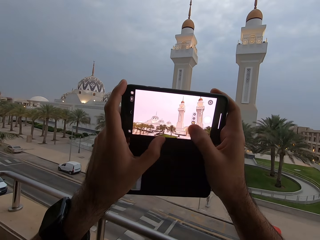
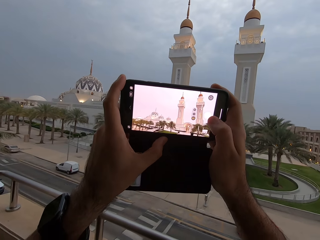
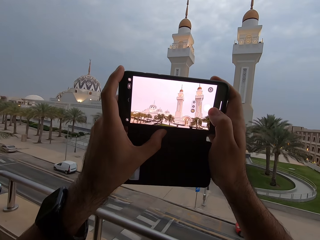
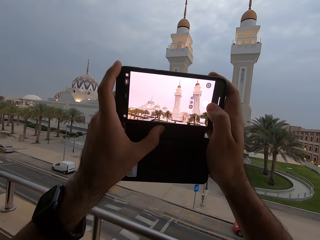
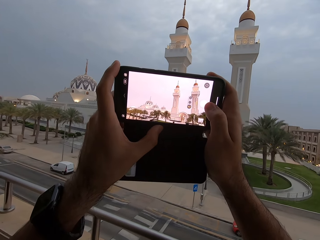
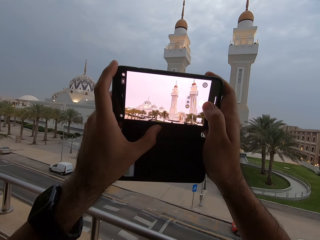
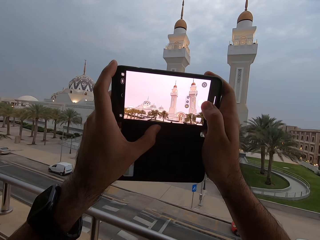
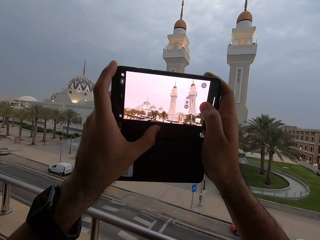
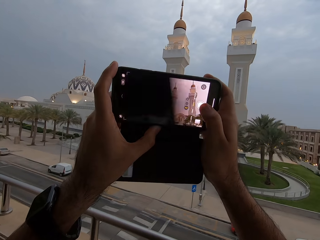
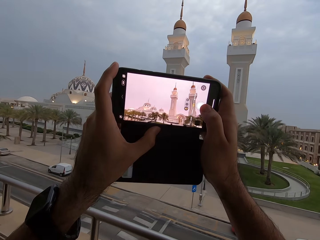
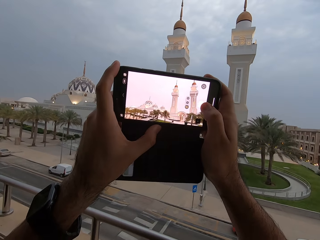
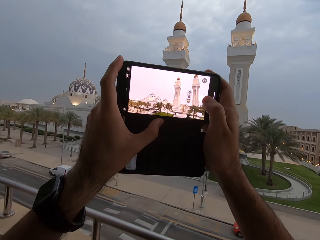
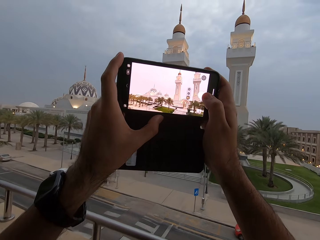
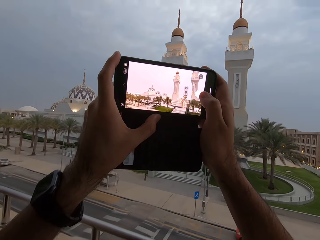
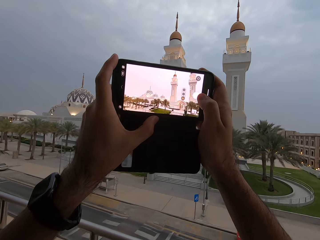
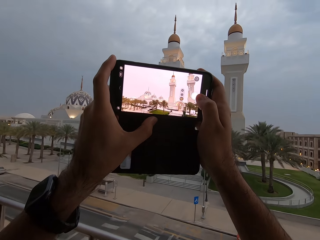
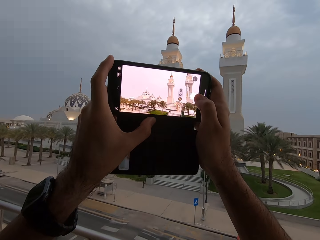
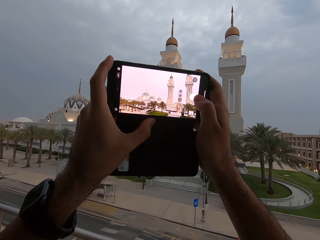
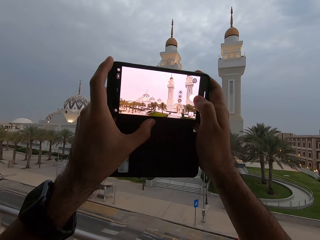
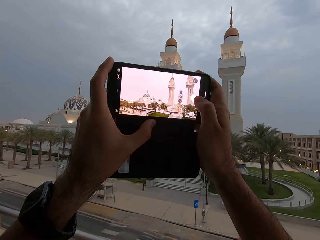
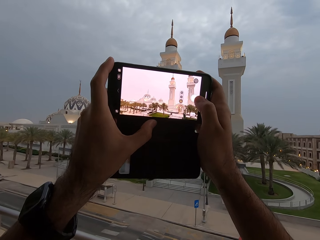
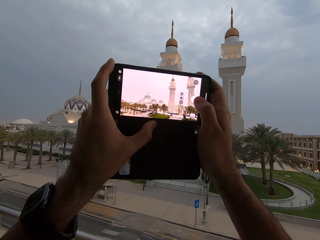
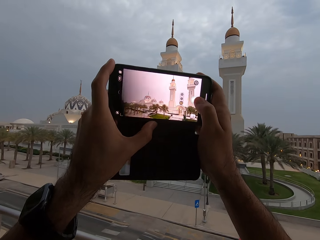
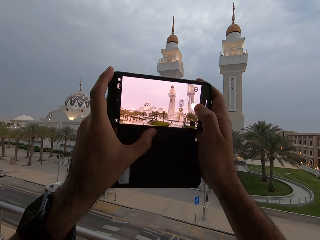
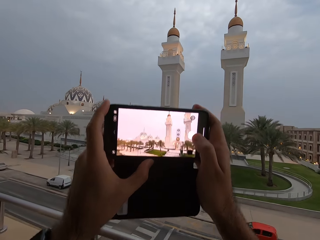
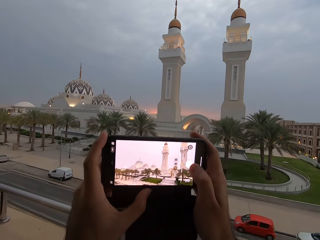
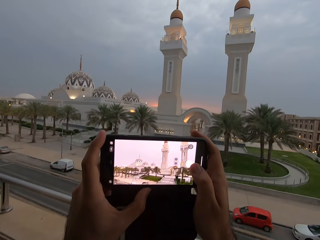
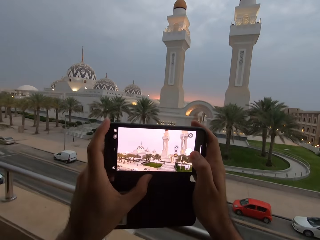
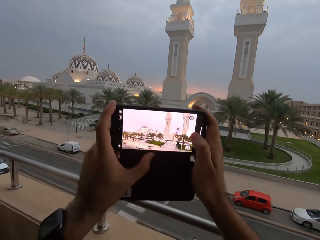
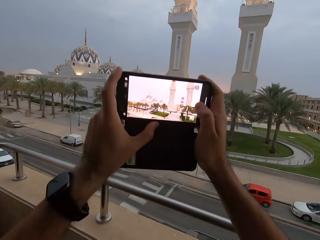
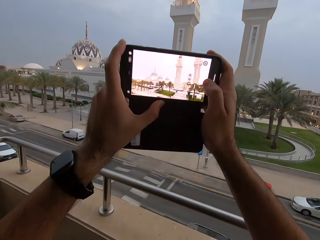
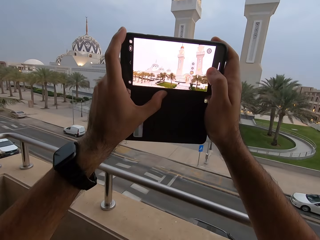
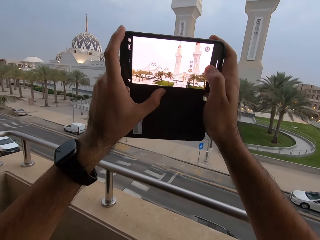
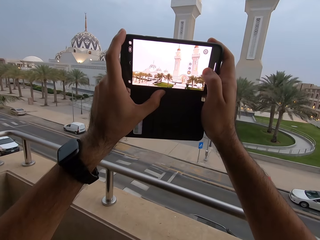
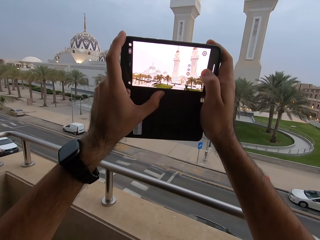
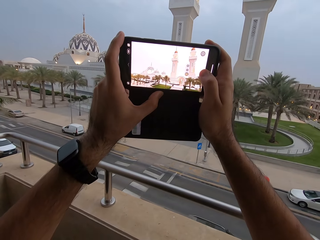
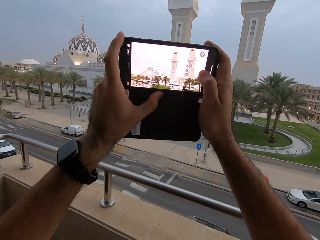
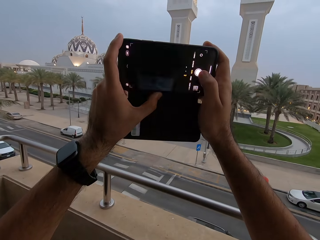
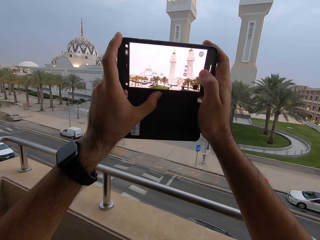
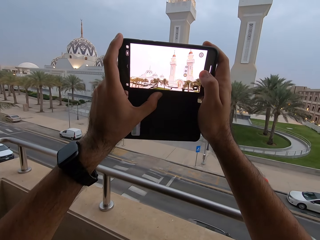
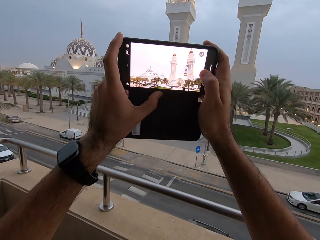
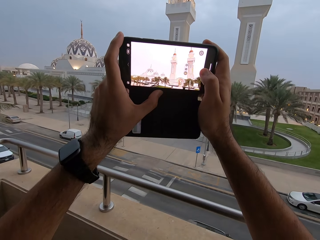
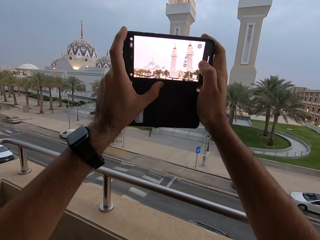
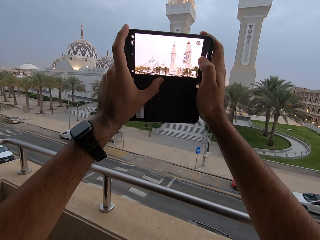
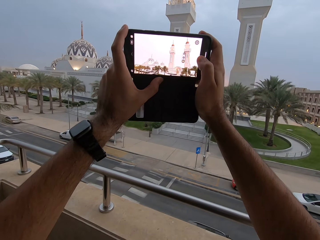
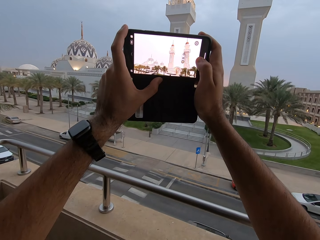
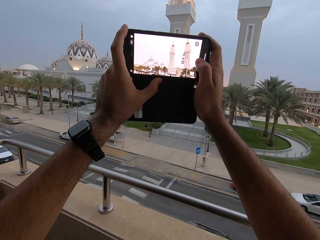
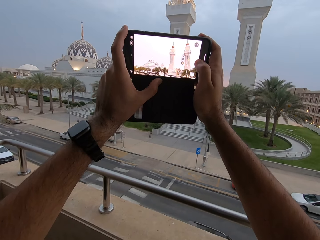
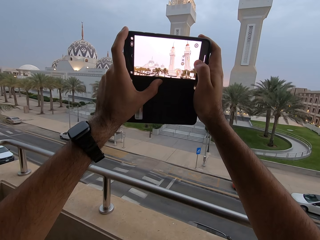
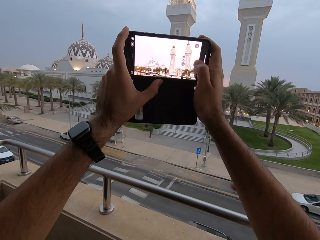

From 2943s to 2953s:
The camera wearer zooms in with both thumbs. They touch the capture button. They touch the capture button and bring the phone down. They move the phone up. They touch the capture button.

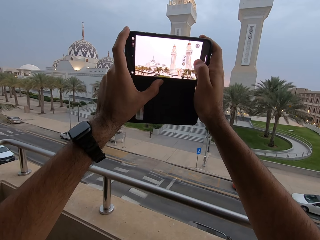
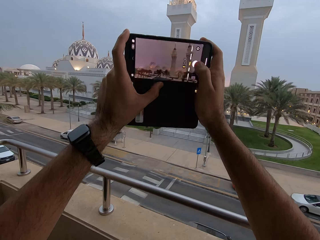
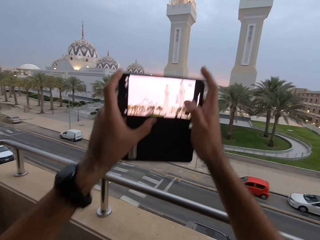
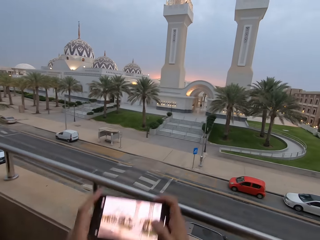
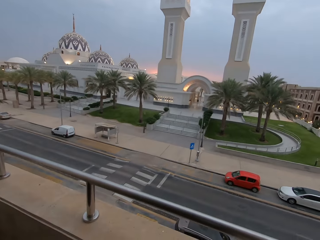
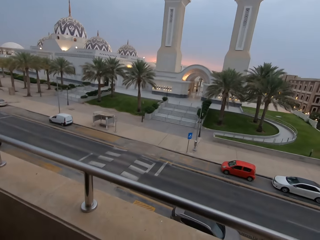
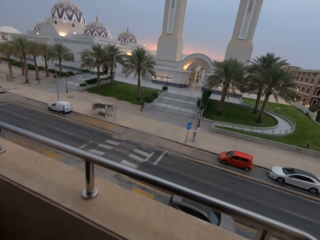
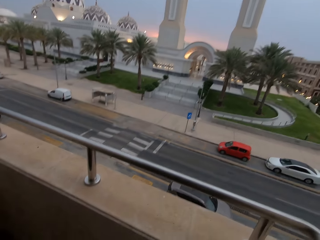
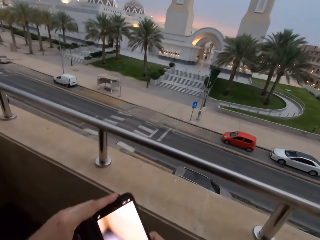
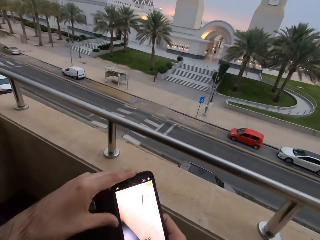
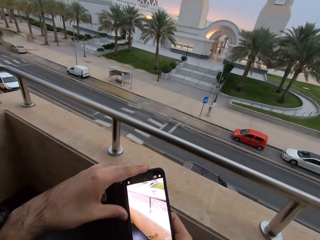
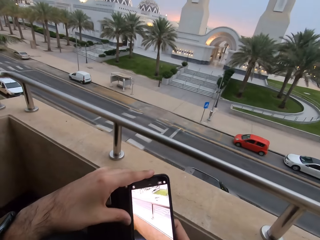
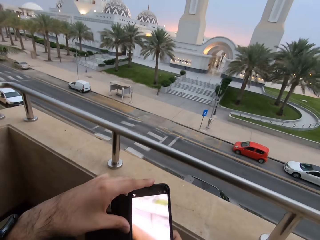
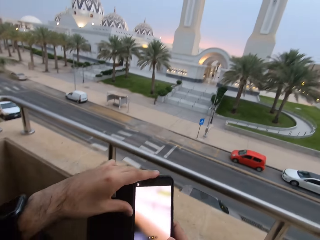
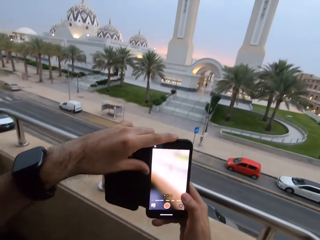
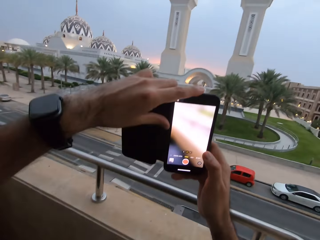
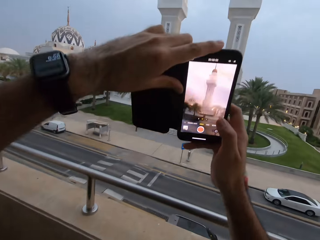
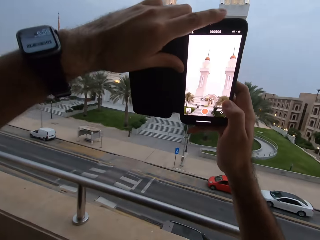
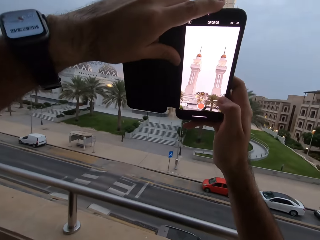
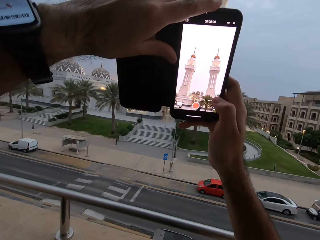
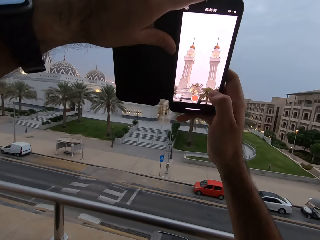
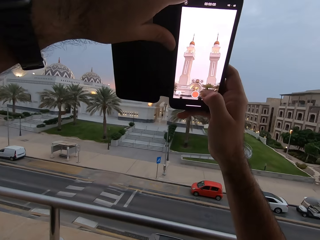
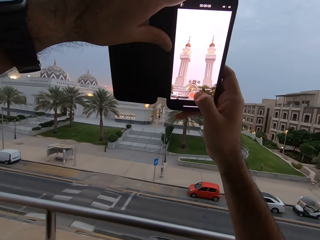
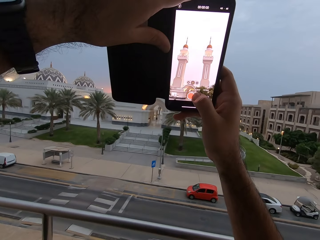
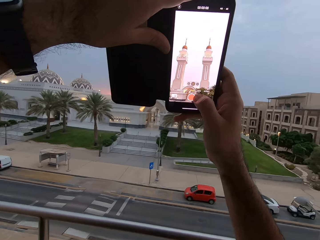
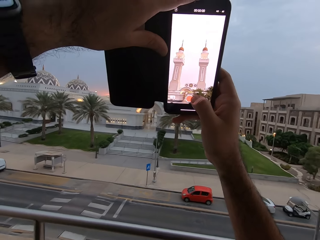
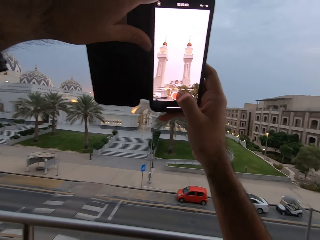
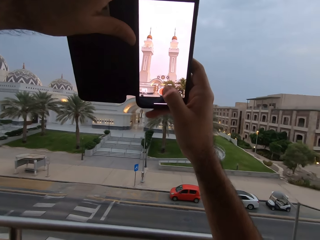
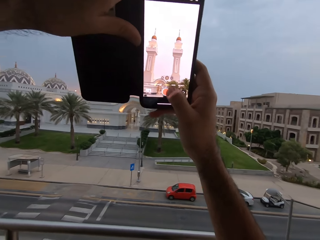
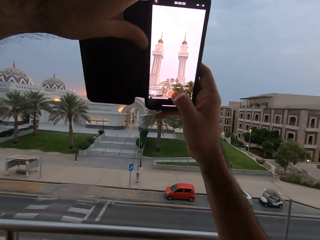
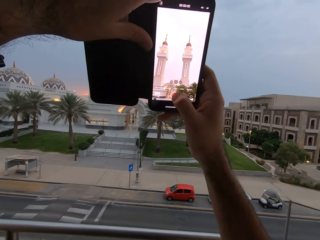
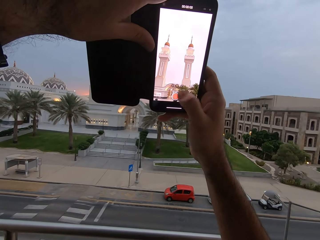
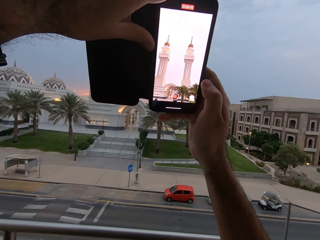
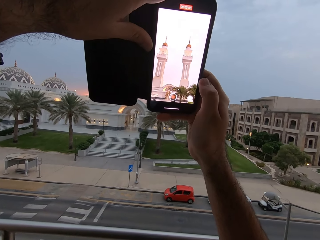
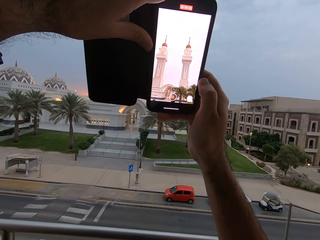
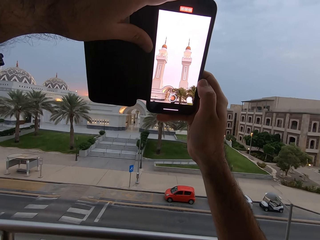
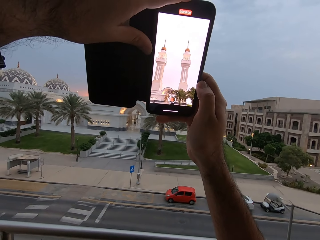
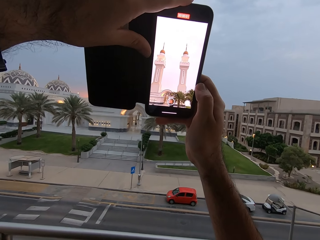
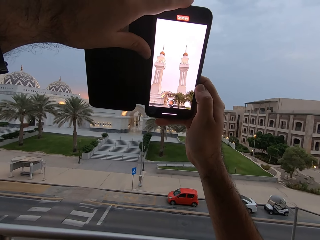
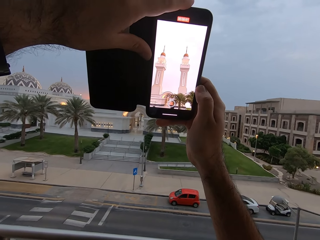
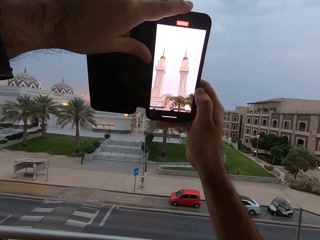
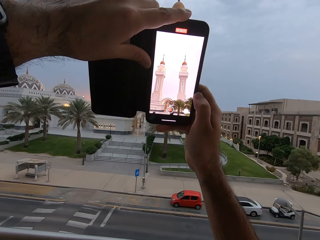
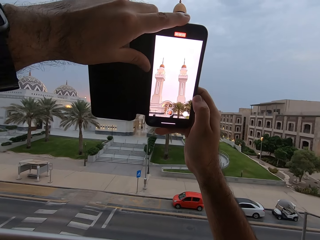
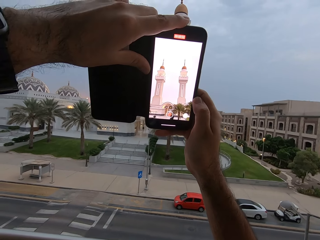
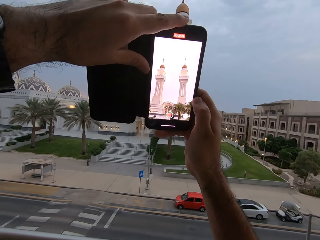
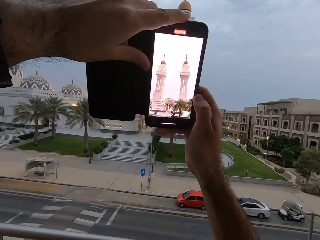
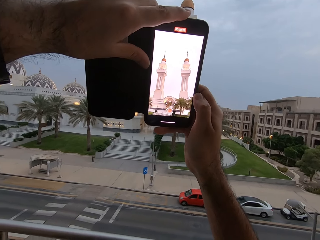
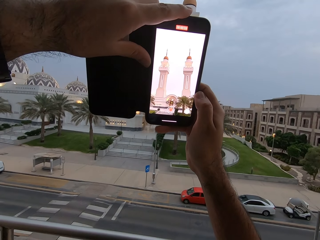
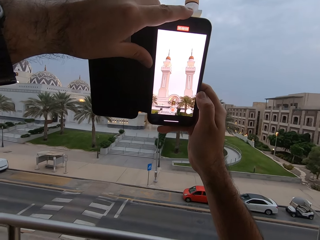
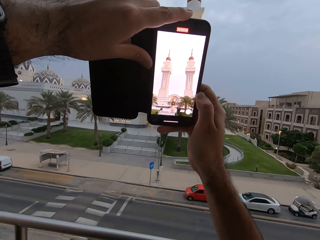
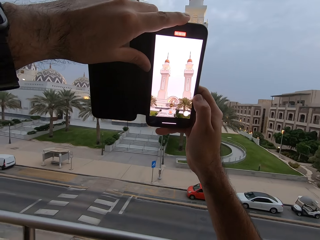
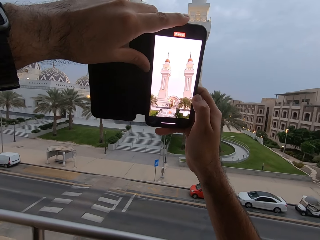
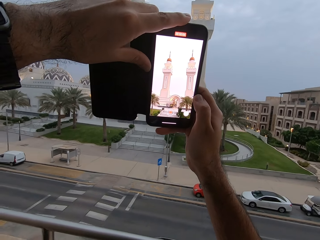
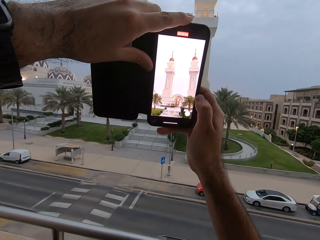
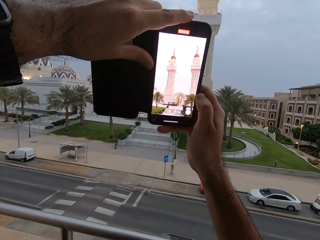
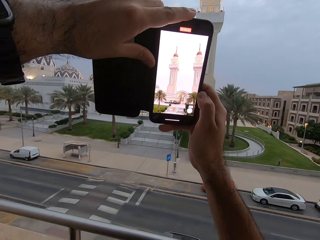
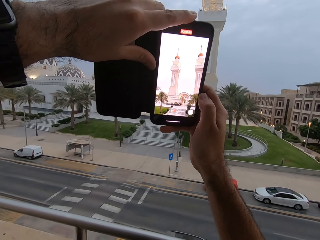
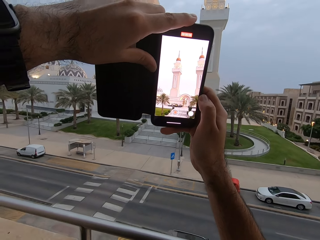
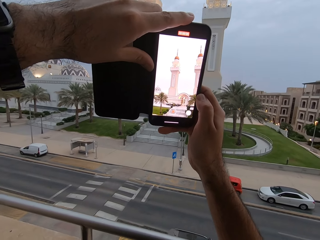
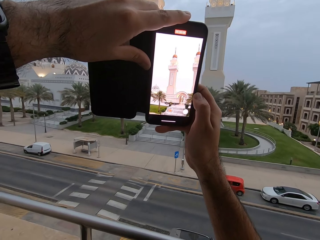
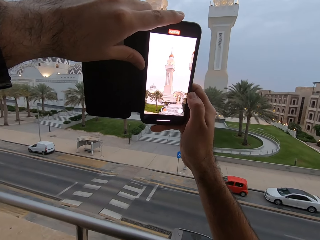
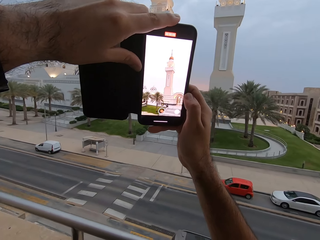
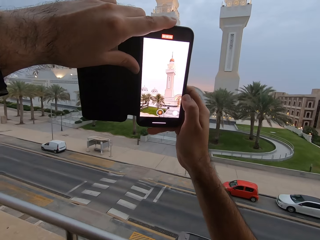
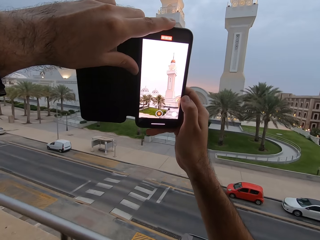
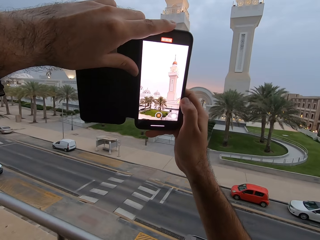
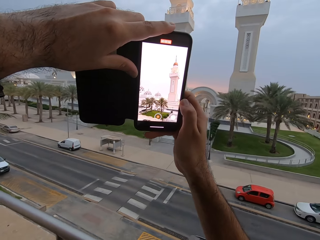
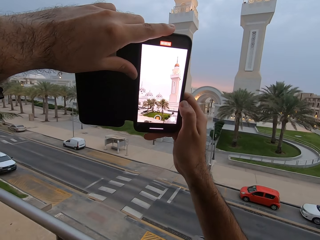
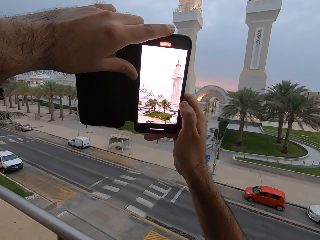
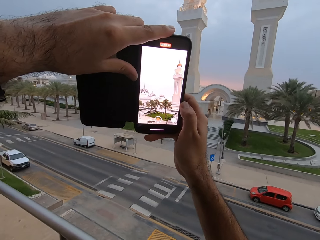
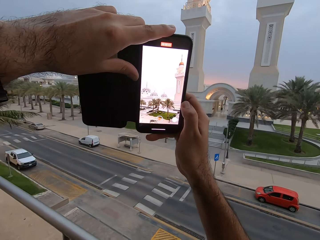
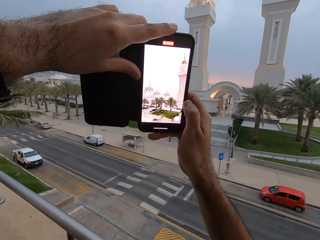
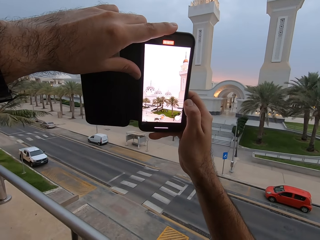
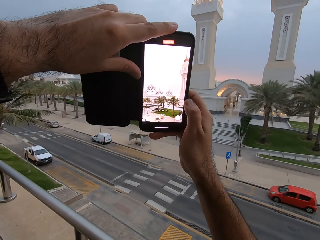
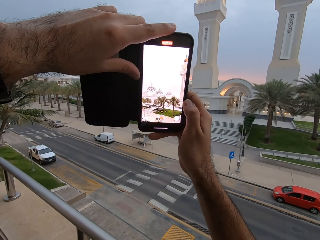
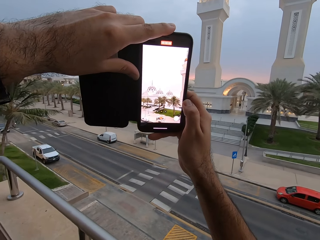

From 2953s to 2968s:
The camera wearer brings the phone down. They turn the phone upright and bring it up. They start to record a video. They move the phone slowly to the left.
